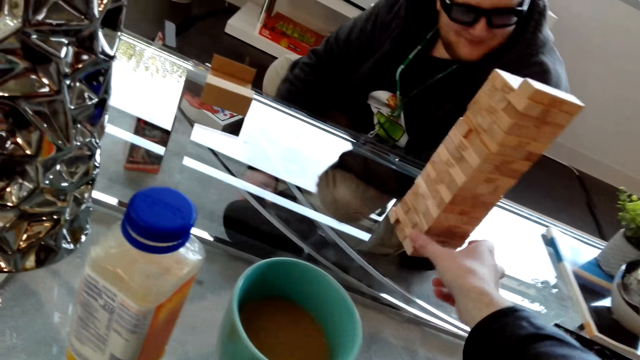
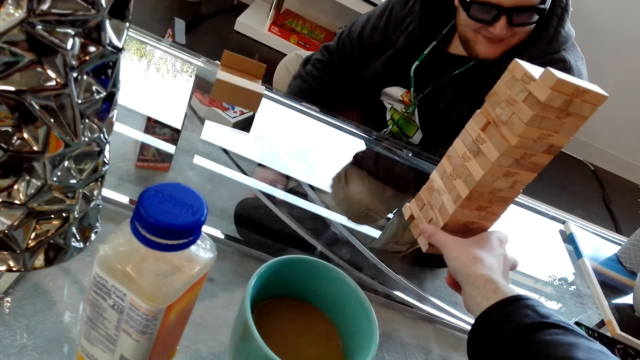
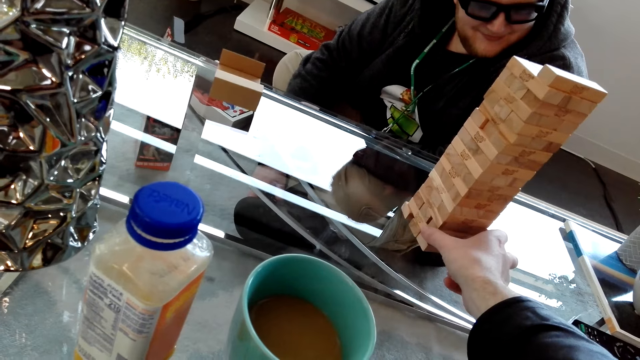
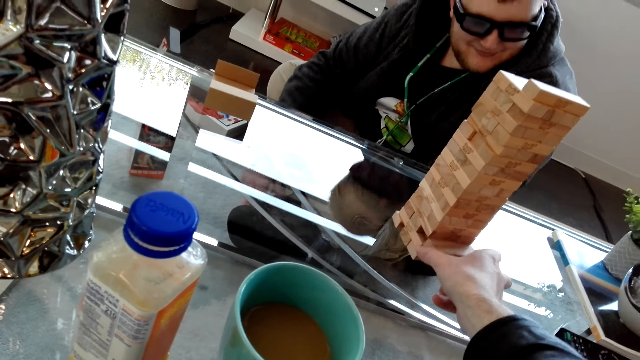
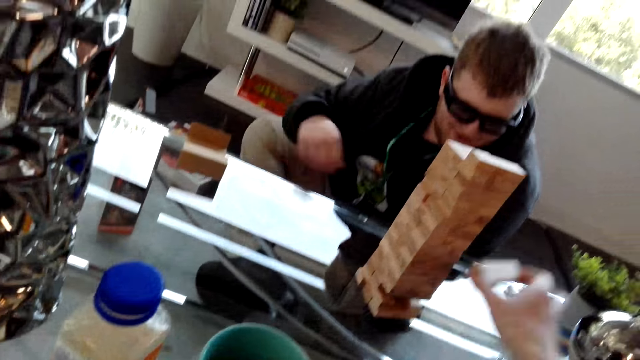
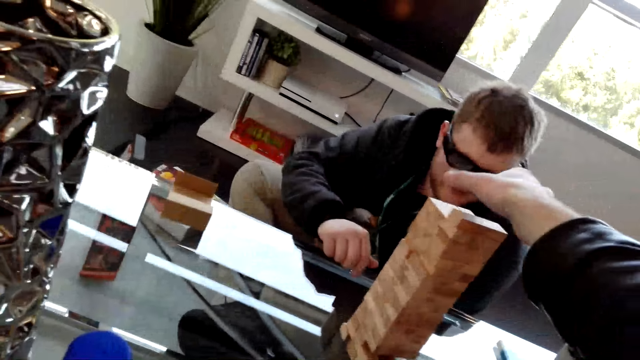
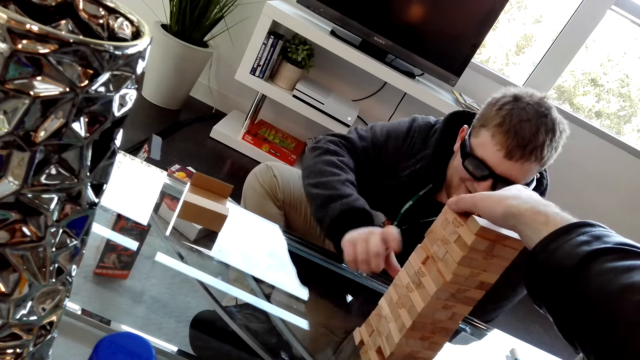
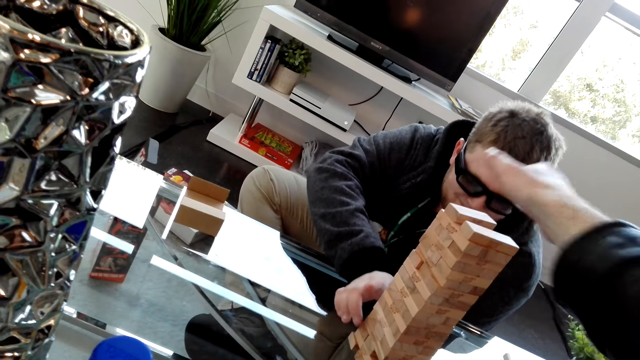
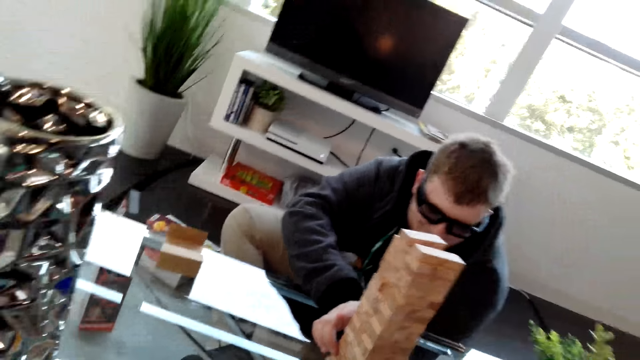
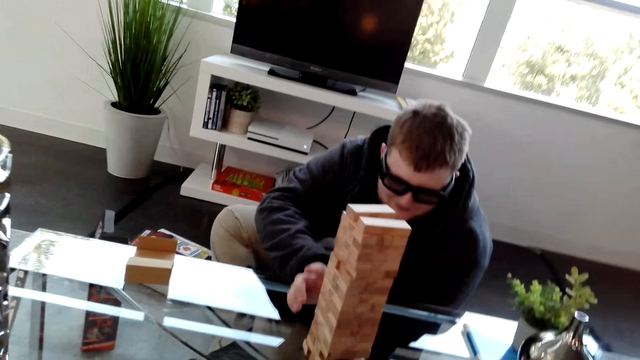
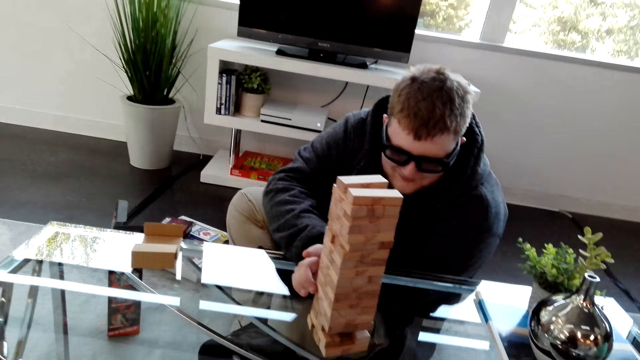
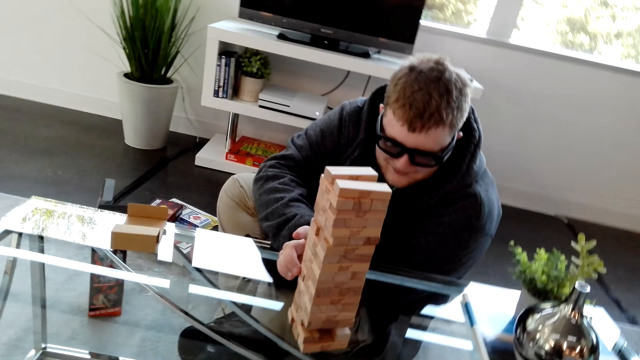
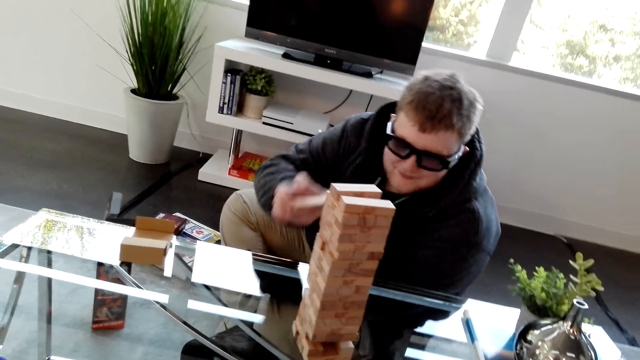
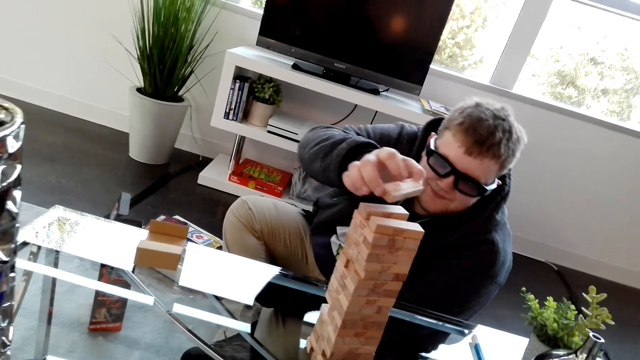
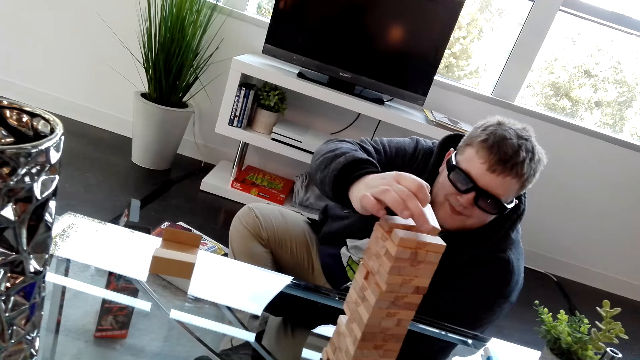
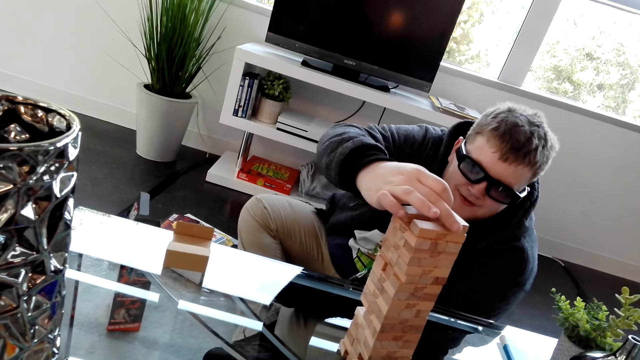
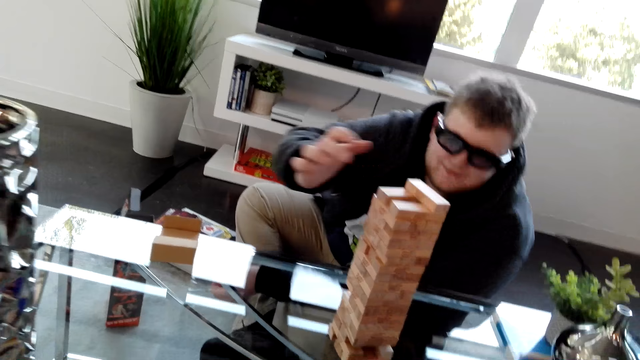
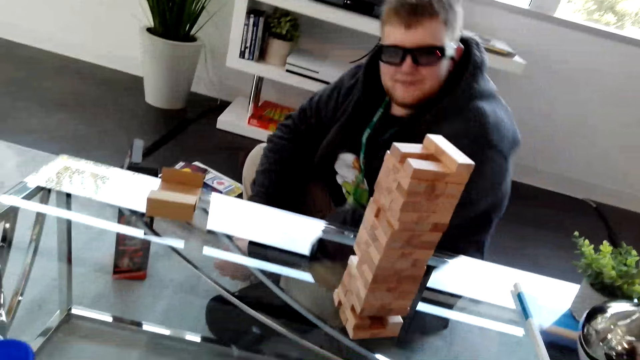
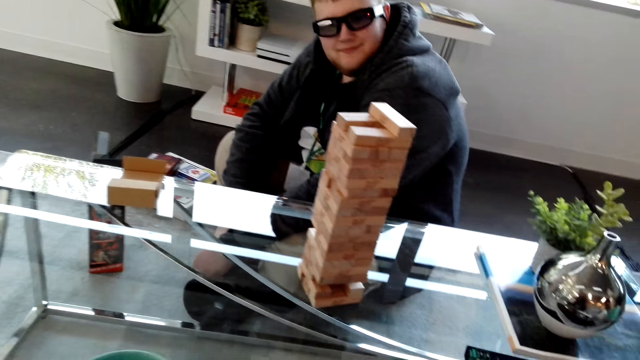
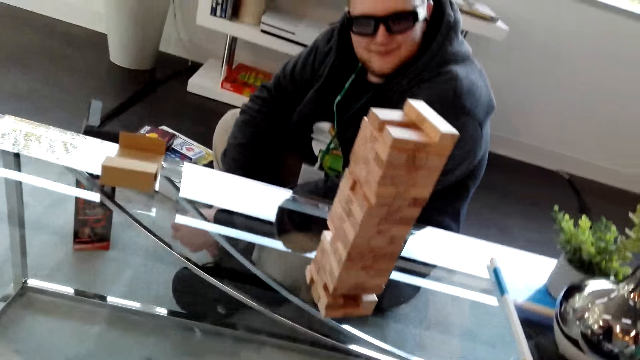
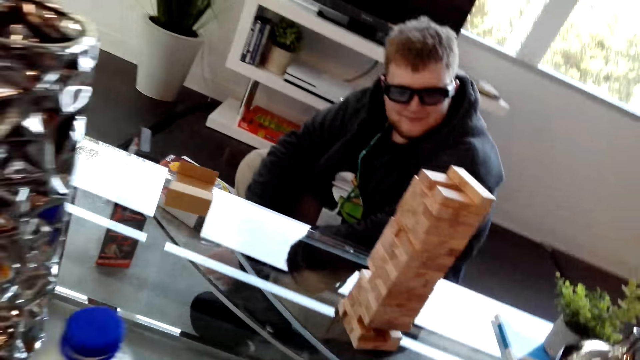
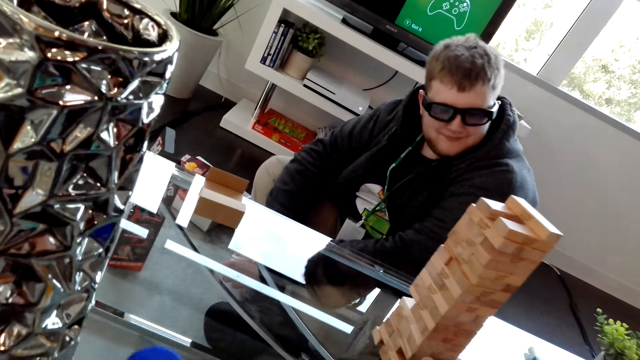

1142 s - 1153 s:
The camera wearer removes a block at the bottom of the tower. They place the block on the top of the tower. A man removes a block on the tower and places the block on the top of the tower.

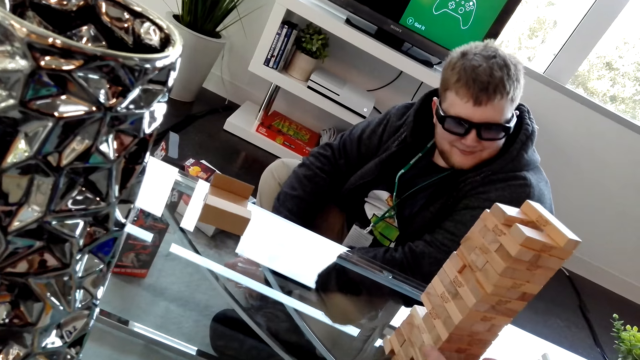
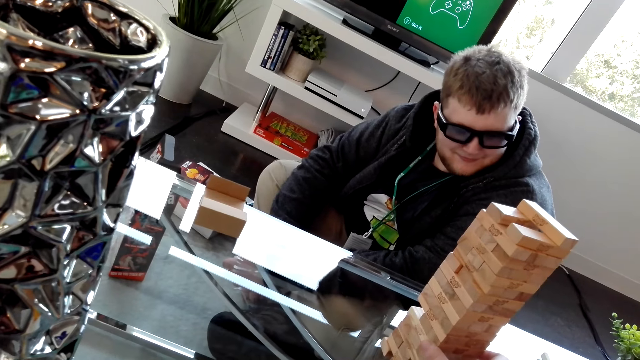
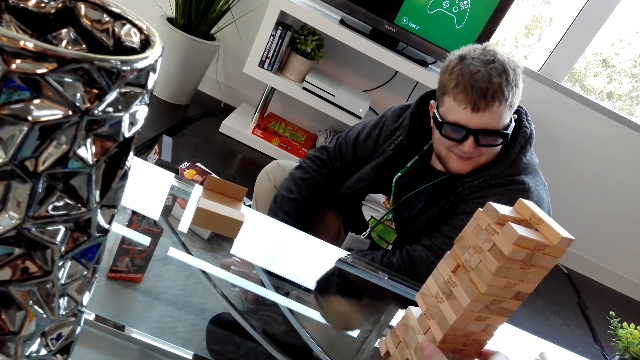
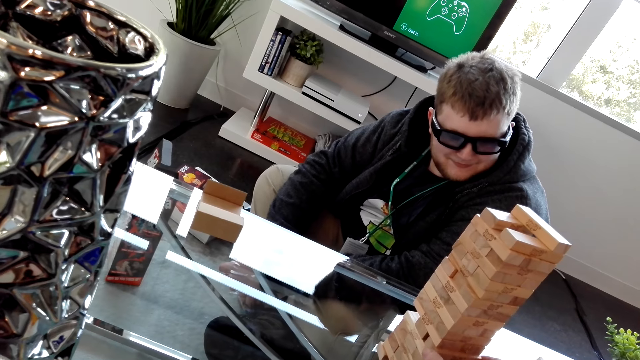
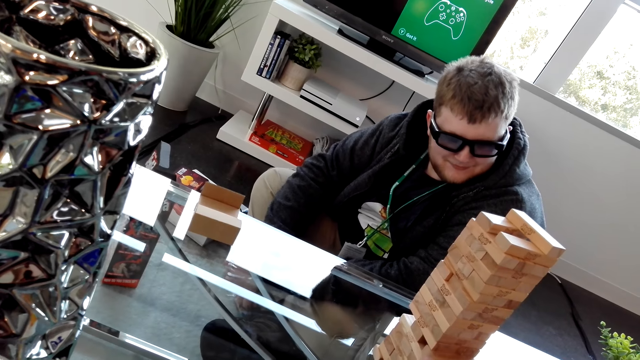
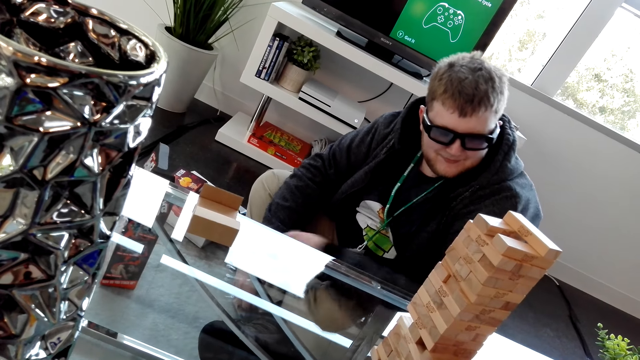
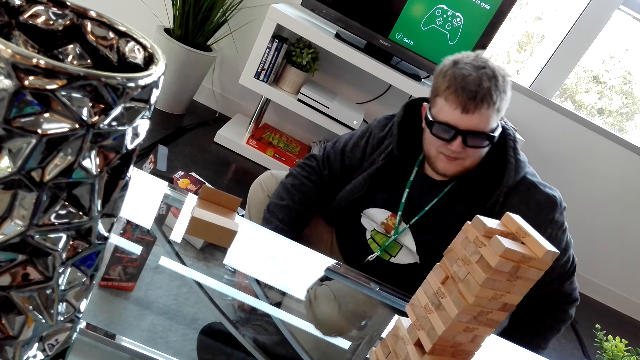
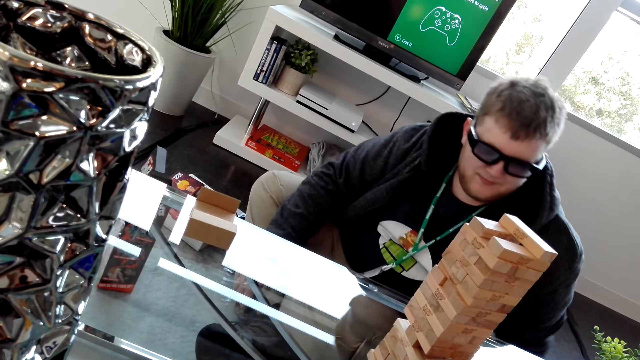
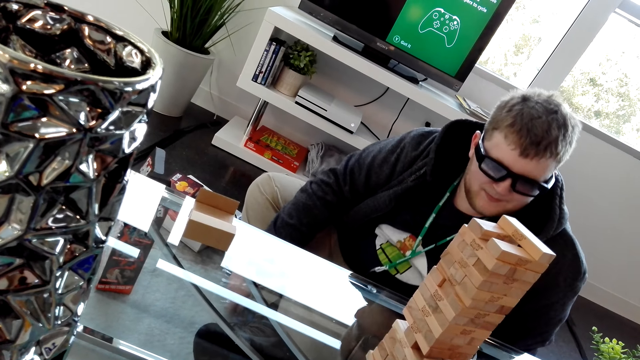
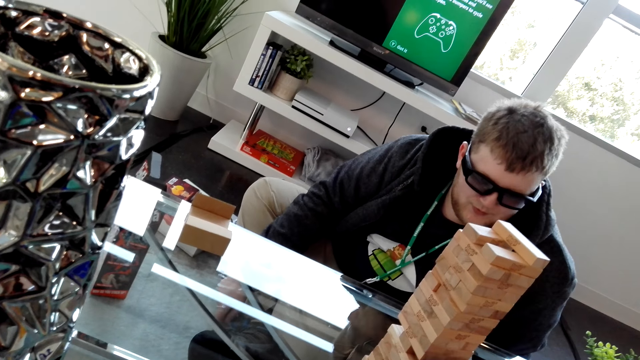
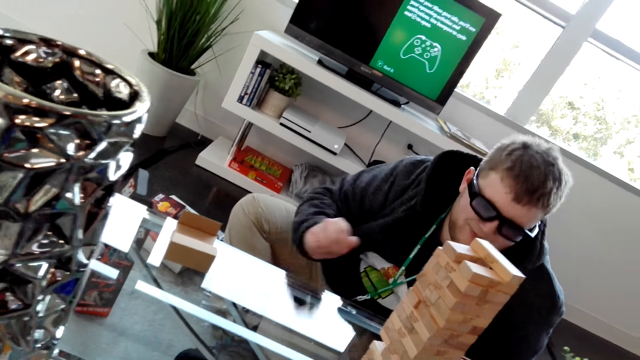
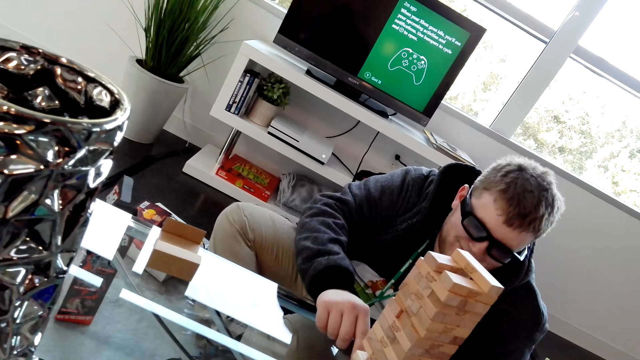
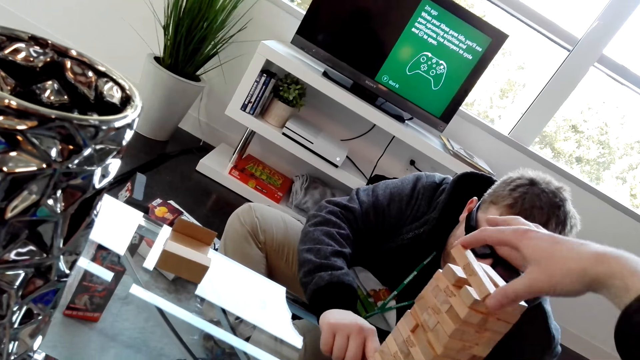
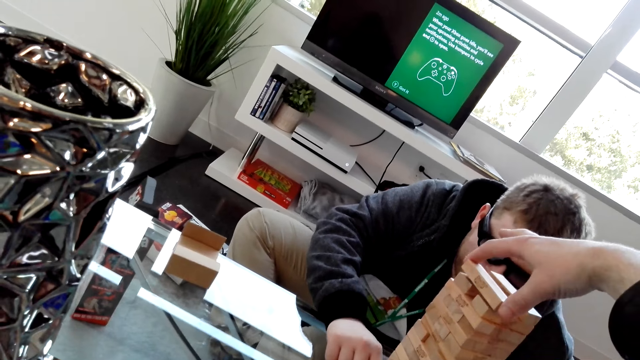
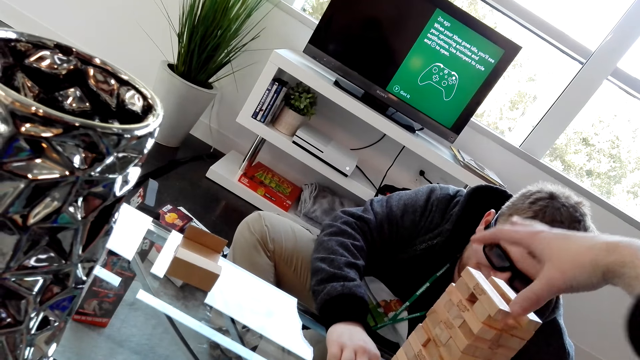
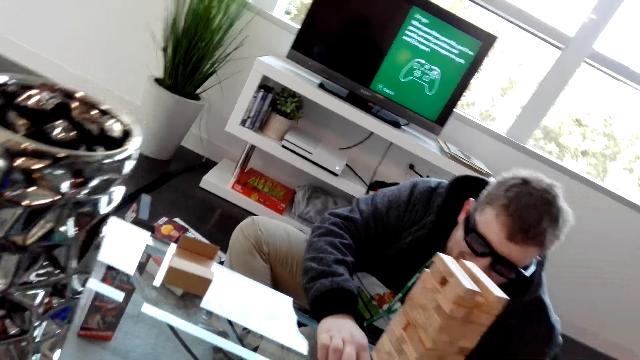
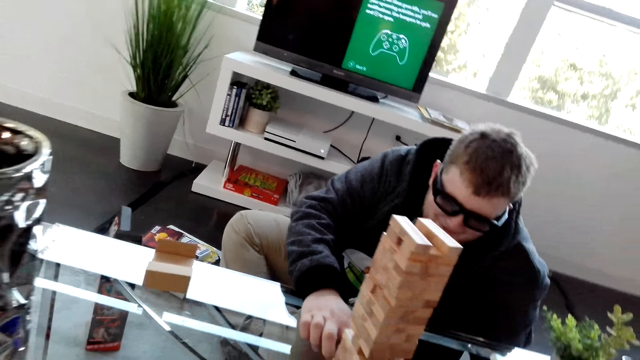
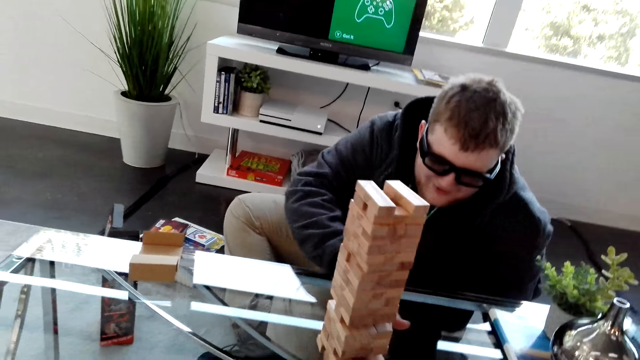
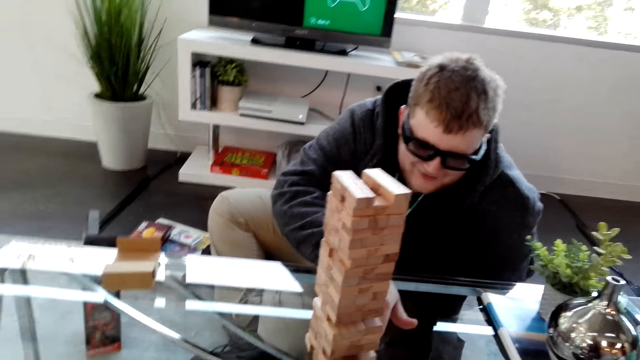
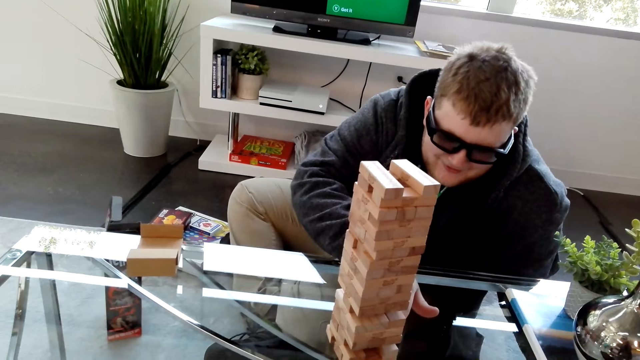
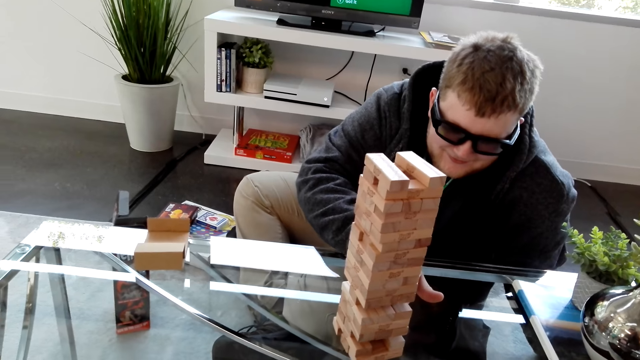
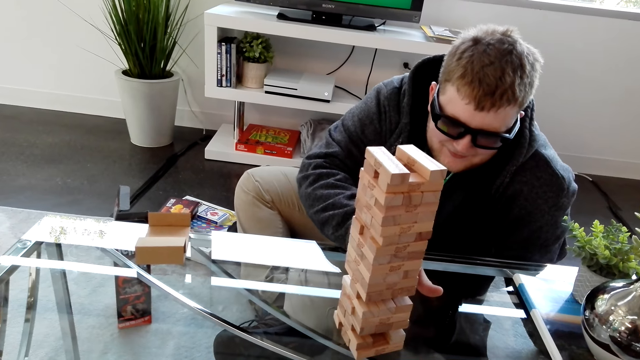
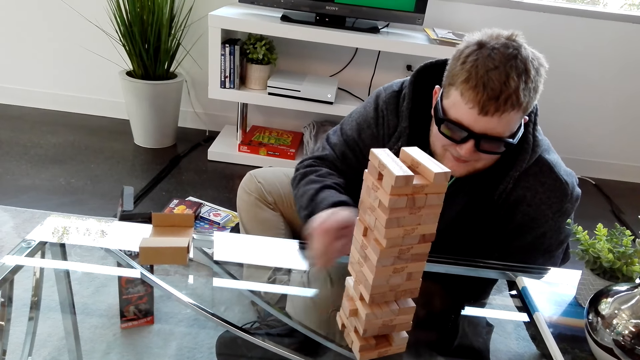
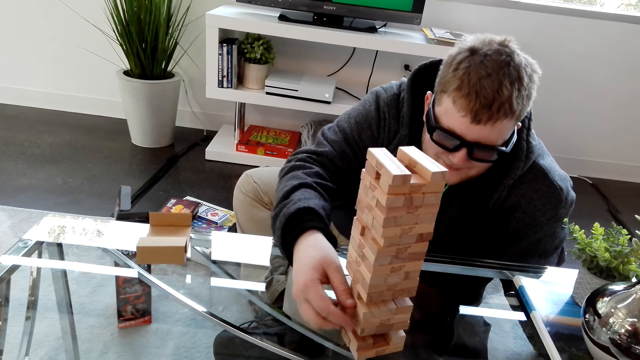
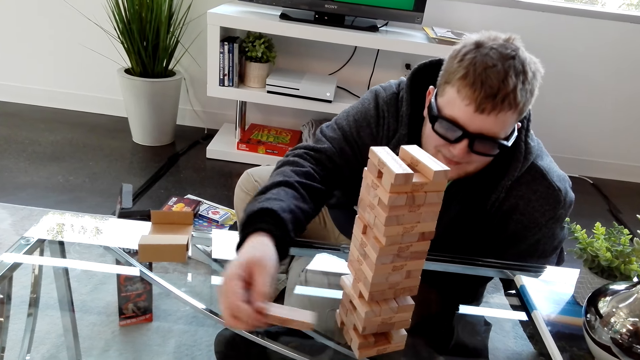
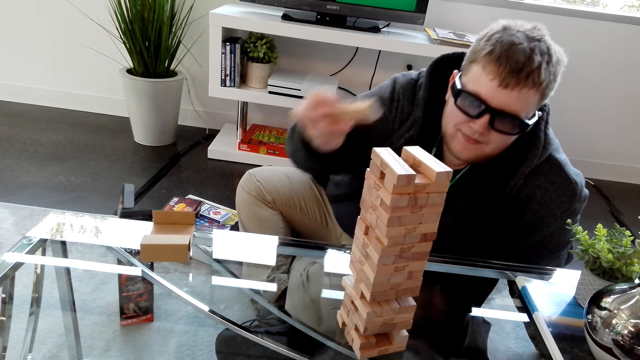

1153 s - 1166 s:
The camera wearer removes a block on the tower. They place the block on top of the tower. A man removes a block on the tower.
